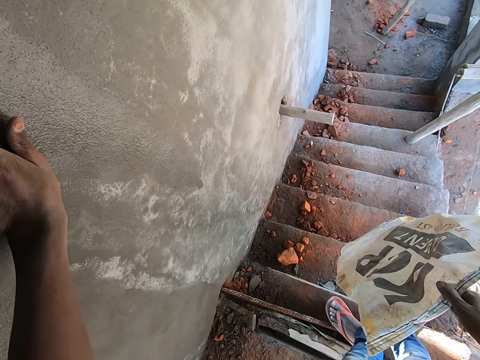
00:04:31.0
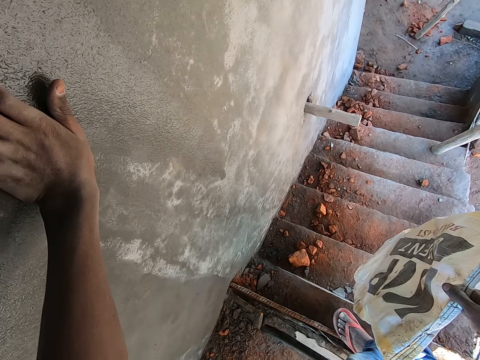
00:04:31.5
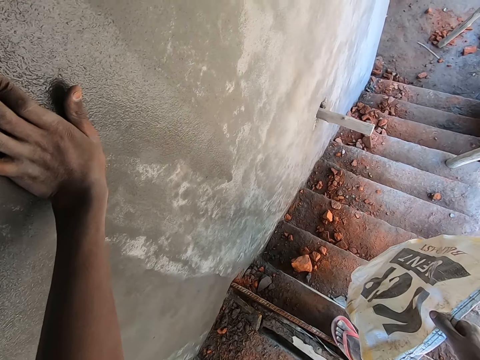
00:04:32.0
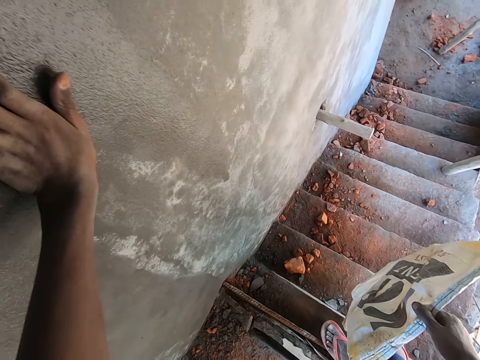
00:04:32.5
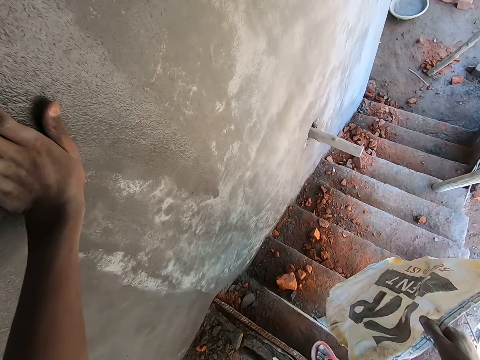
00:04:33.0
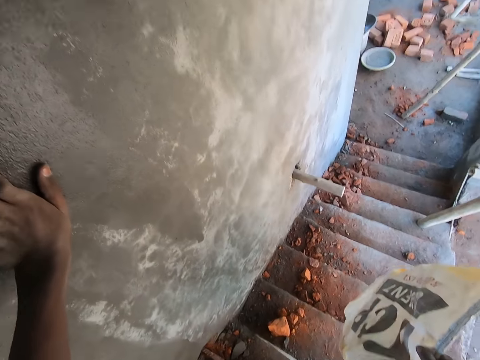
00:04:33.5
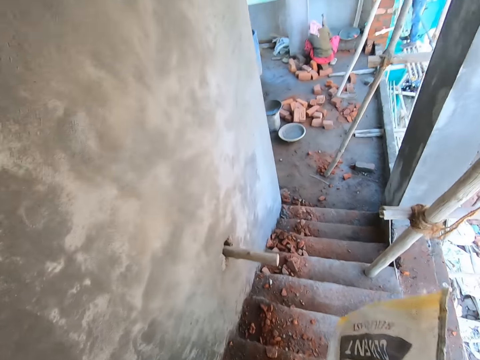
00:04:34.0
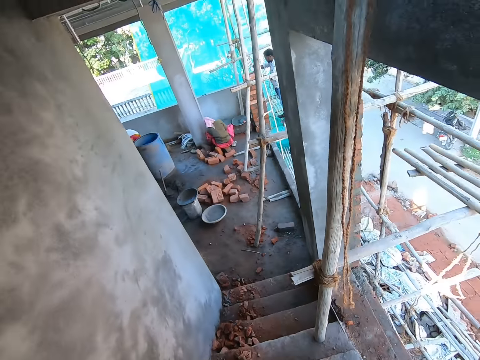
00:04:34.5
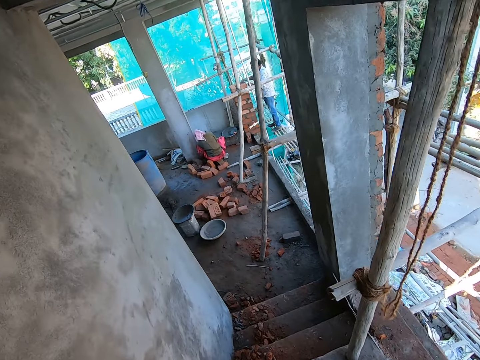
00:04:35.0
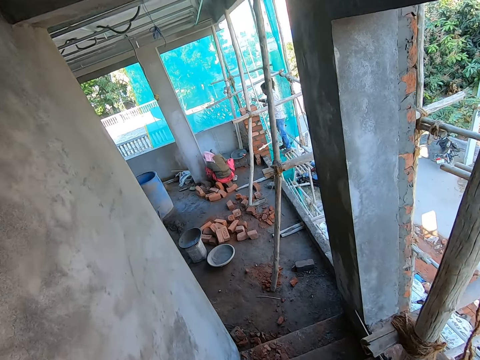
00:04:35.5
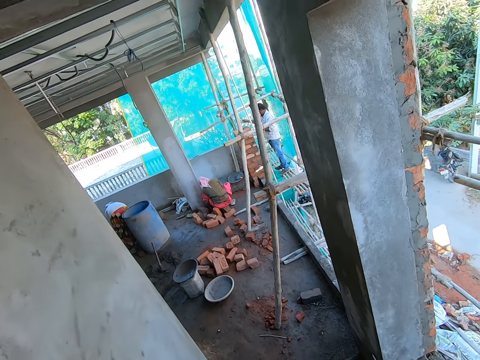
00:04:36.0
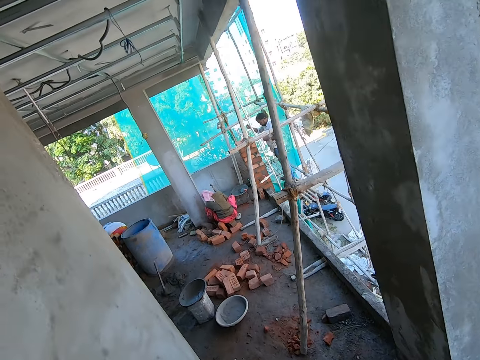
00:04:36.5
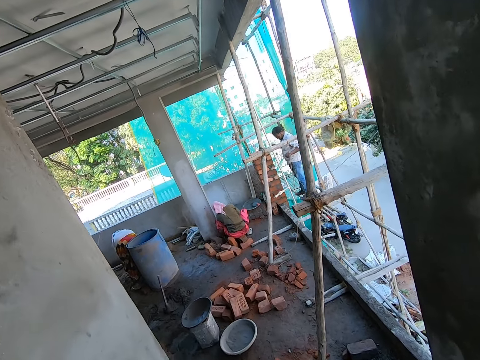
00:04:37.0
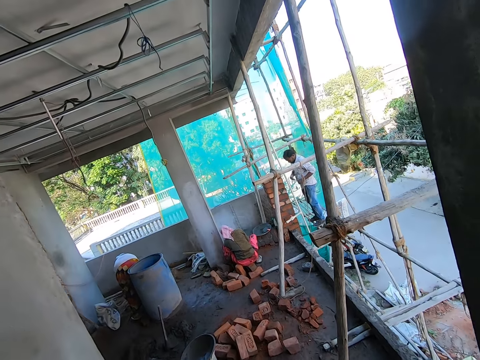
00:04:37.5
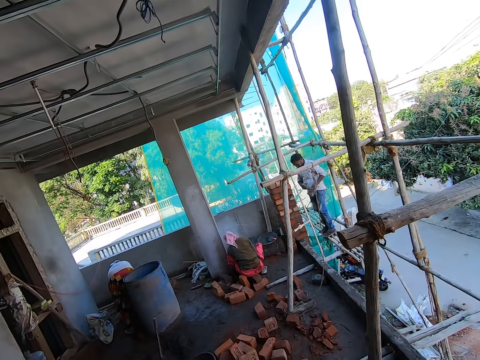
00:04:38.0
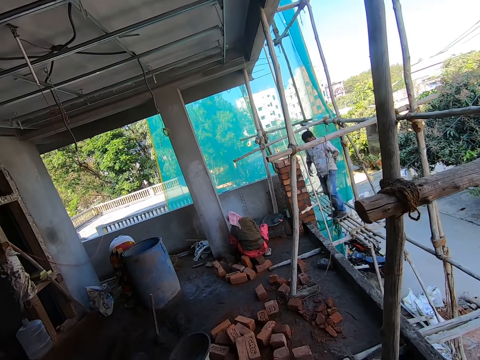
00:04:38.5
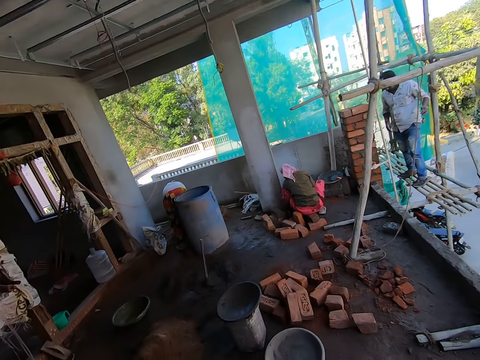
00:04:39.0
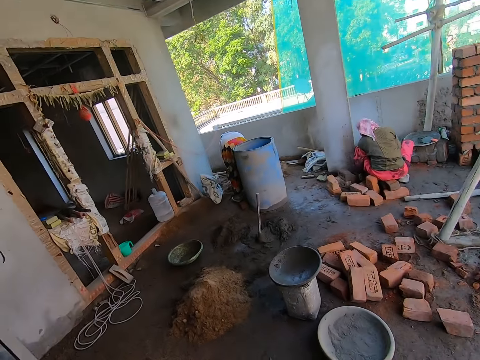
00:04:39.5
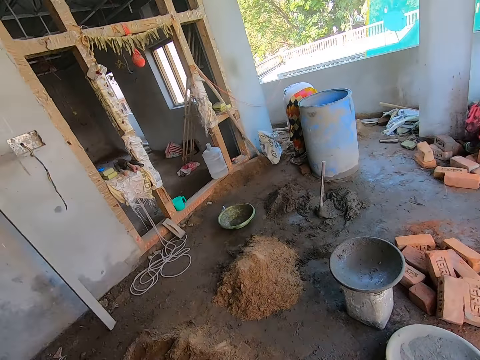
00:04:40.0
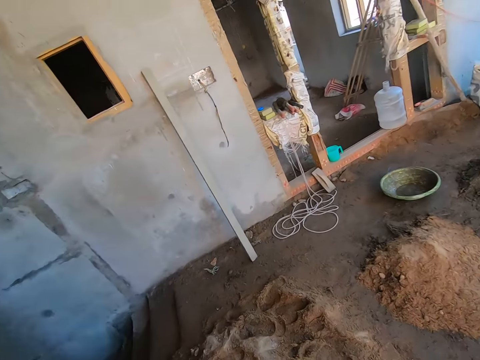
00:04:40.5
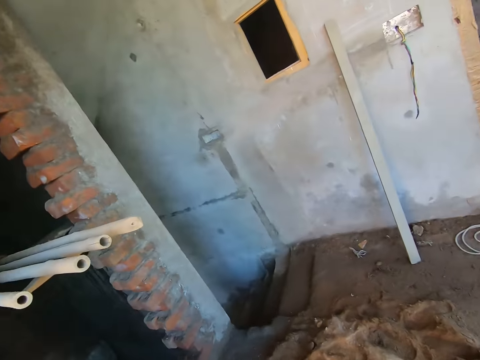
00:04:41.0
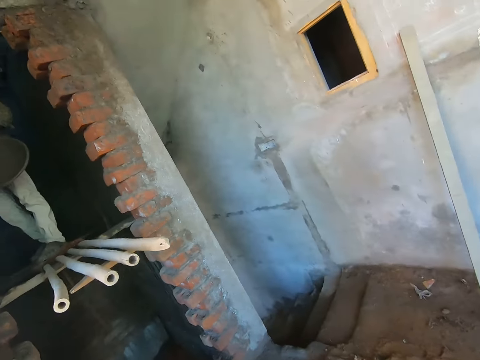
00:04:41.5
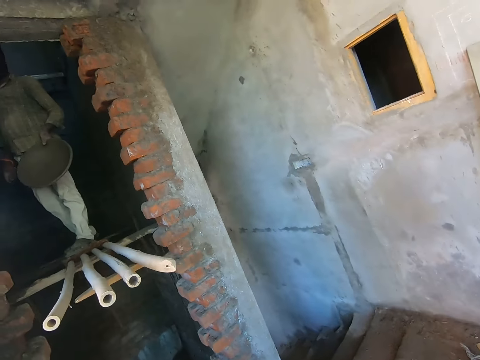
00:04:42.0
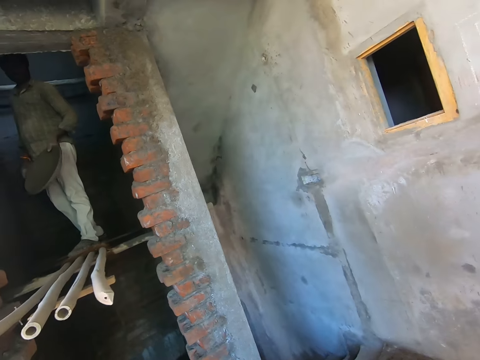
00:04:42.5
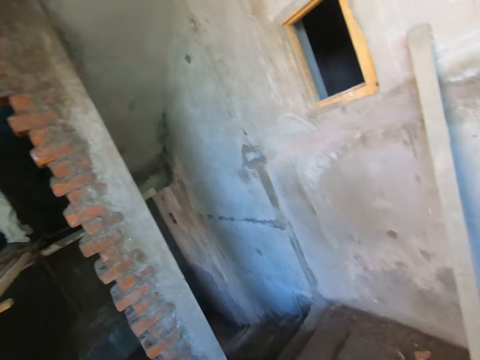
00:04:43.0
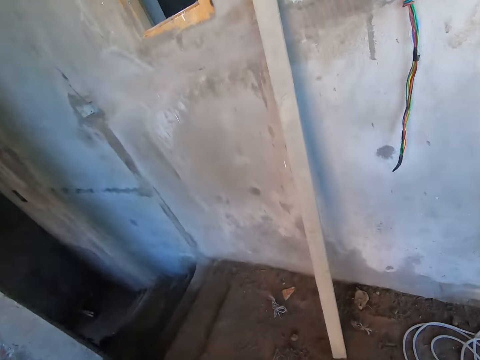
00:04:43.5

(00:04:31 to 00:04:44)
The camera wearer walks the stairs. They walk around. They look around. A man stands on a bamboo scaffolding with a mortar pan in his left hand.

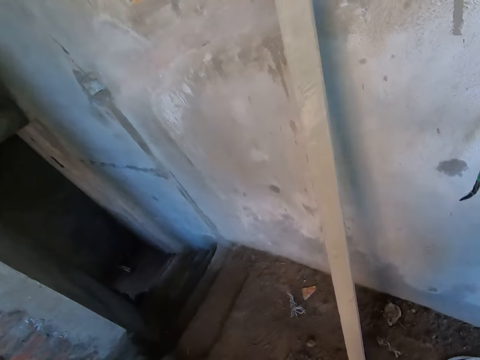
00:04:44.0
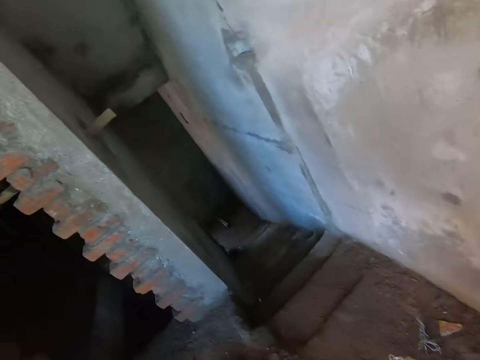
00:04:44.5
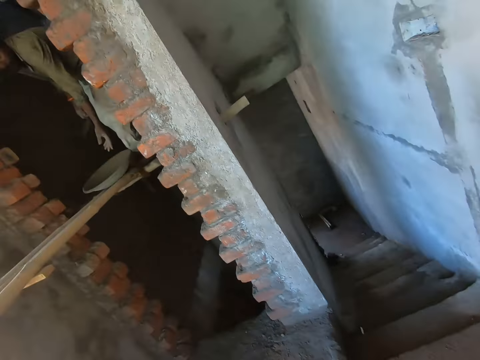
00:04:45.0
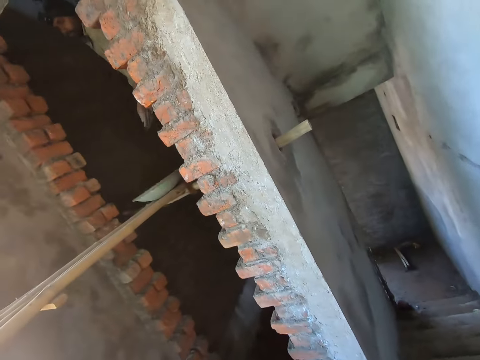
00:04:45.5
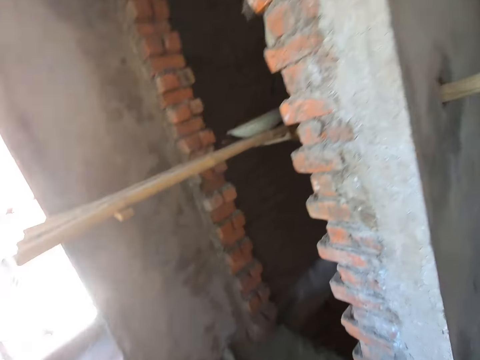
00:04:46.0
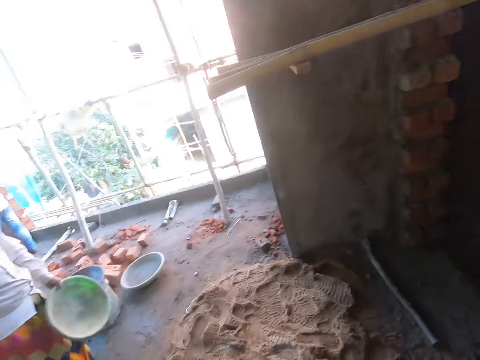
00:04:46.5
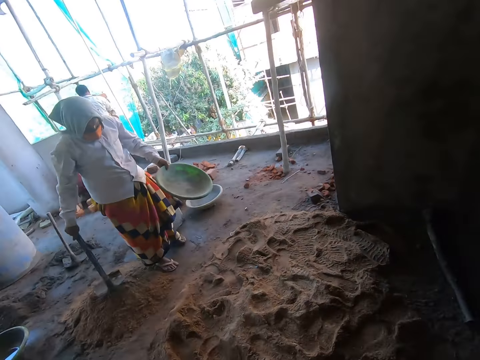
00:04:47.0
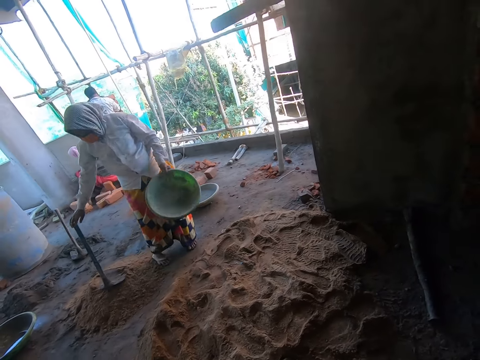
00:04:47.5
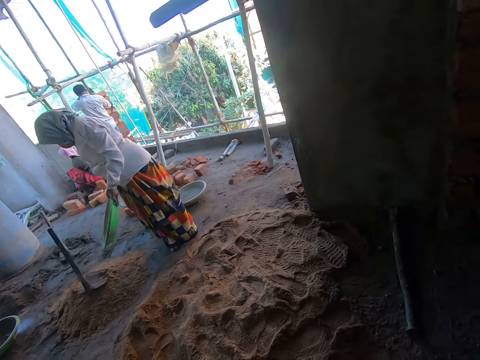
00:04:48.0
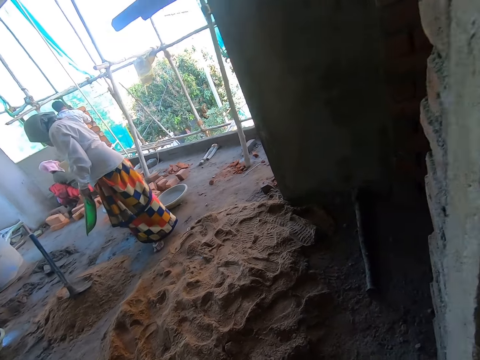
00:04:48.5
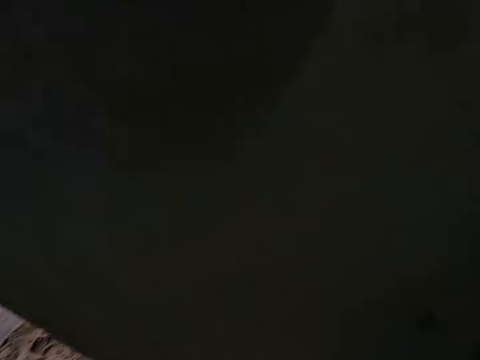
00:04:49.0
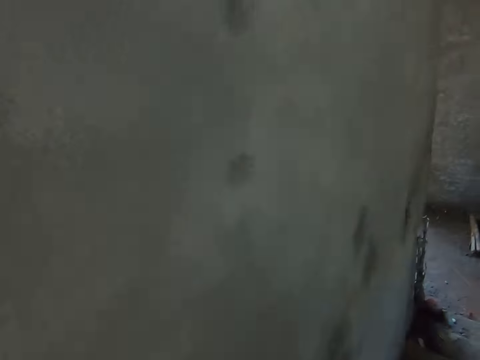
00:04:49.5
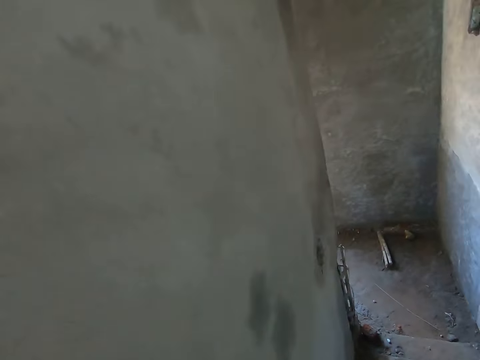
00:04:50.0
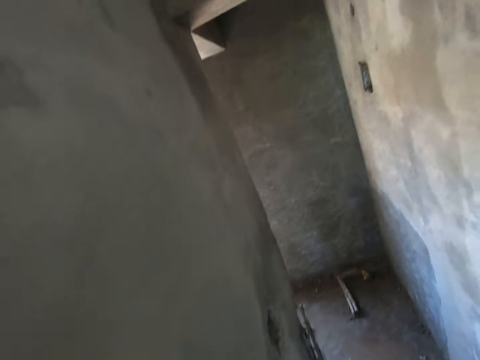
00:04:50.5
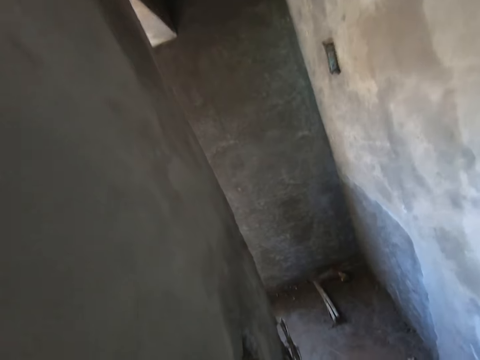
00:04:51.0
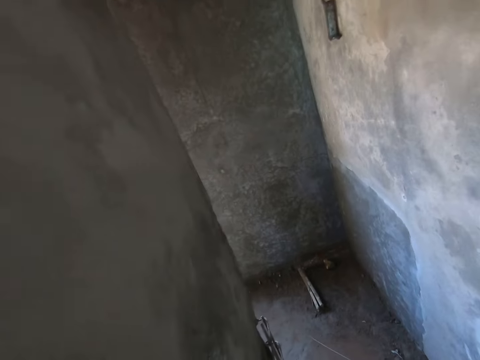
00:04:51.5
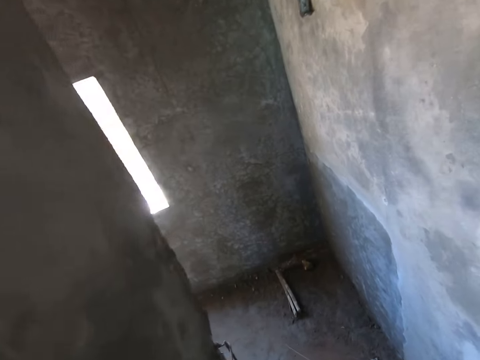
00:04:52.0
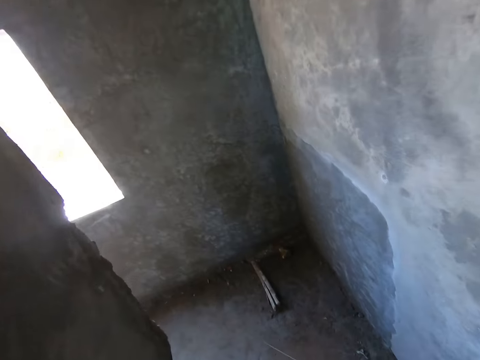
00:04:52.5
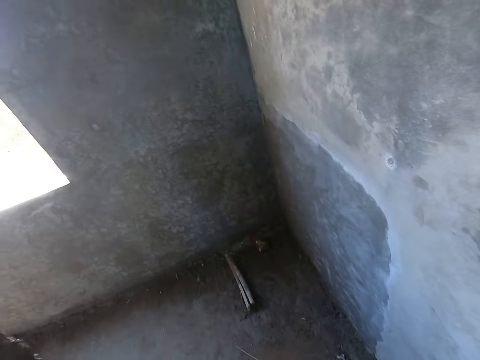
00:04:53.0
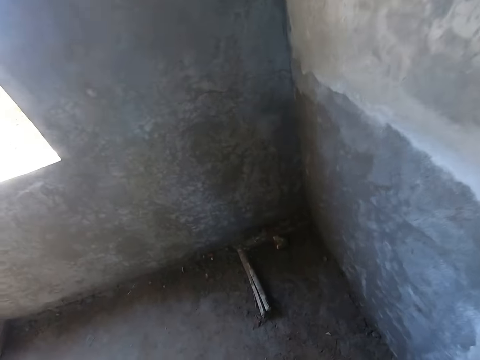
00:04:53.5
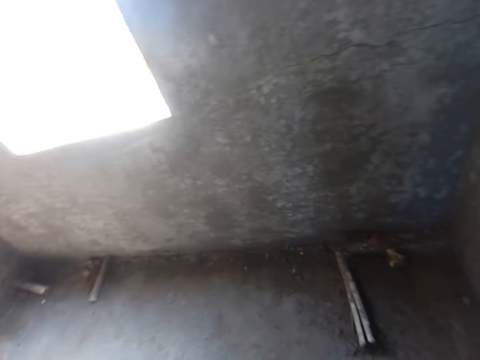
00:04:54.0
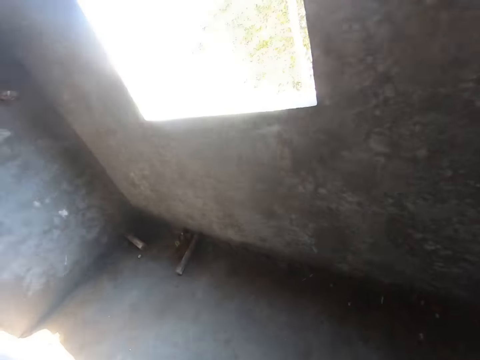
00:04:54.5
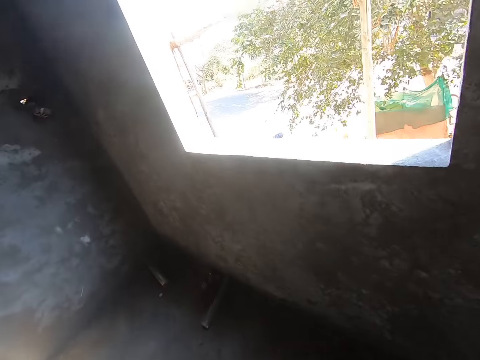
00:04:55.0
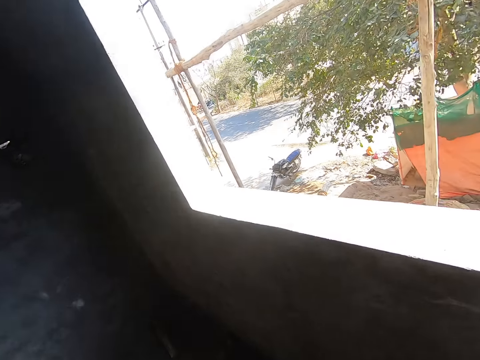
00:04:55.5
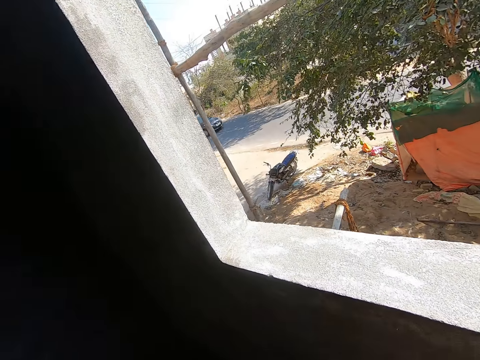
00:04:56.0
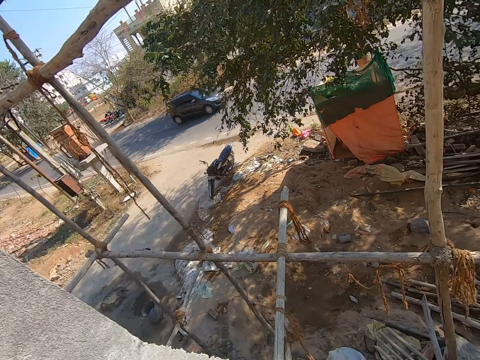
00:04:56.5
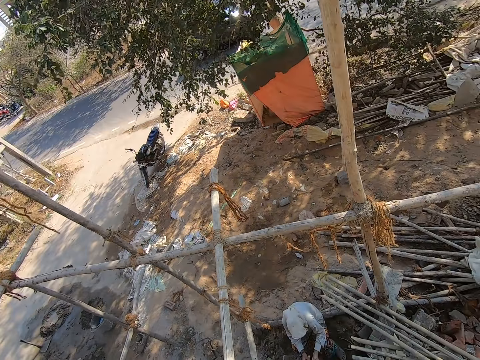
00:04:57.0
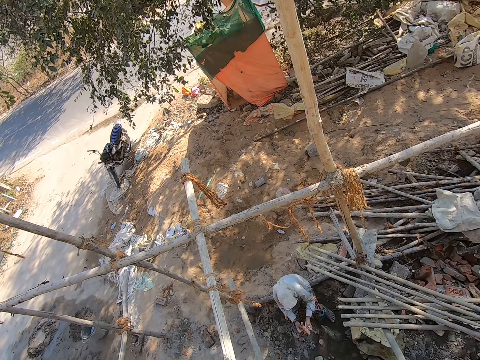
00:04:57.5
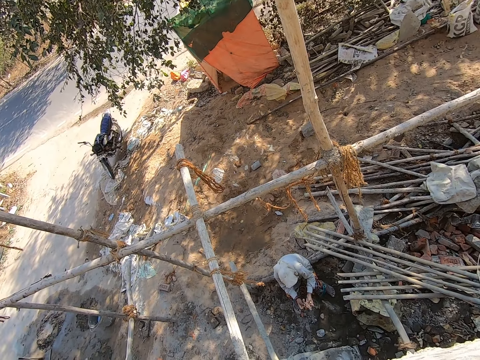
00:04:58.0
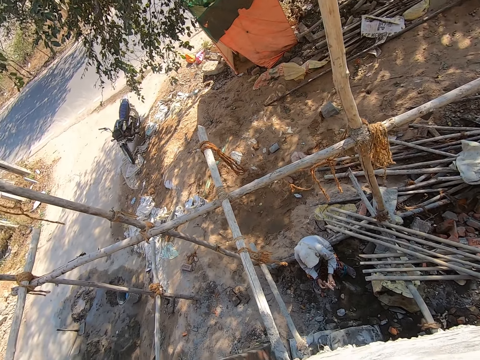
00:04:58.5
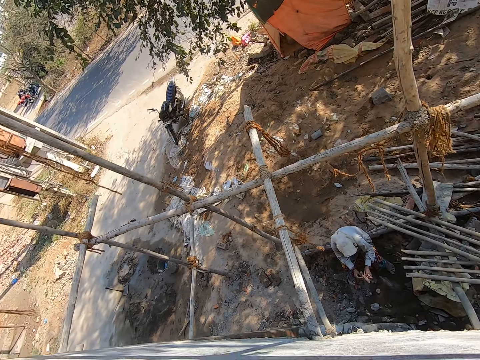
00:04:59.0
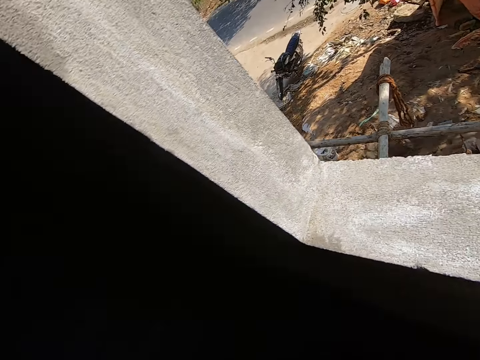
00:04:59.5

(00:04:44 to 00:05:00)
The man drops the mortar pan on the bamboo scaffolding with his left hand. The camera wearer looks around the building. The woman drops the hoe on a heap of sand on the floor with her right hand. She holds a head pan with her left hand. The camera wearer walks down the stairs. They walk around the house. They look around the window. The man holds a brick with both hands.
